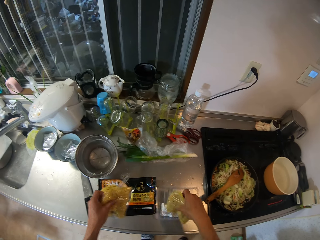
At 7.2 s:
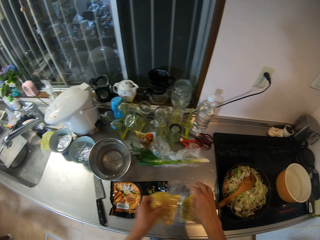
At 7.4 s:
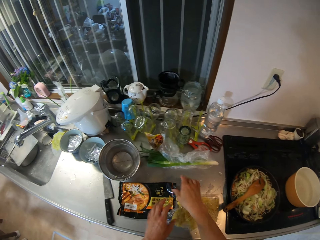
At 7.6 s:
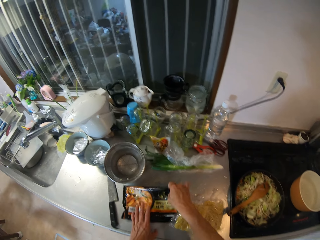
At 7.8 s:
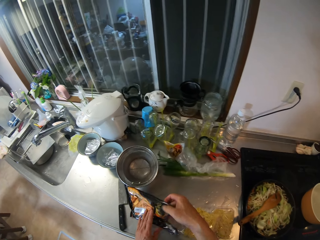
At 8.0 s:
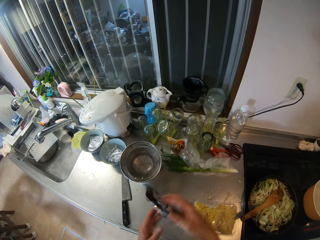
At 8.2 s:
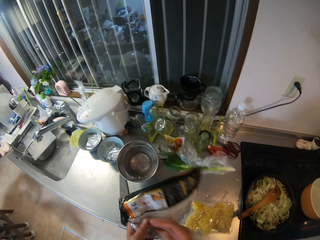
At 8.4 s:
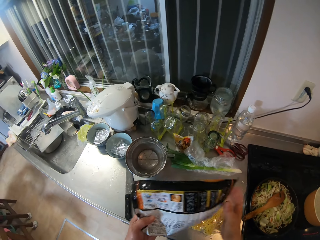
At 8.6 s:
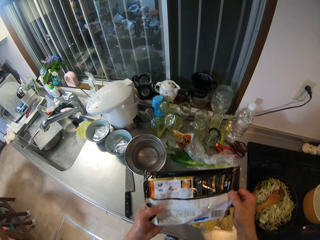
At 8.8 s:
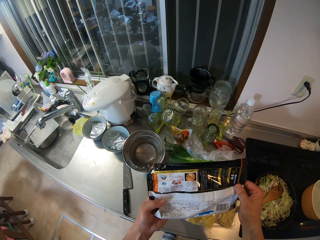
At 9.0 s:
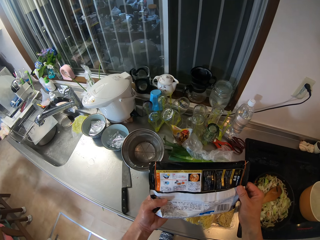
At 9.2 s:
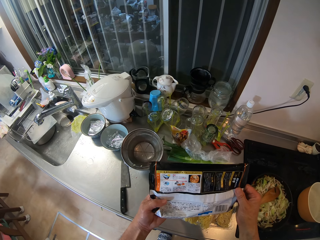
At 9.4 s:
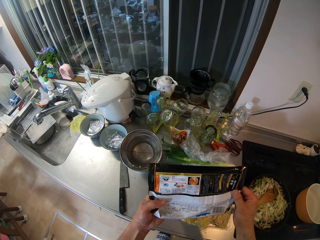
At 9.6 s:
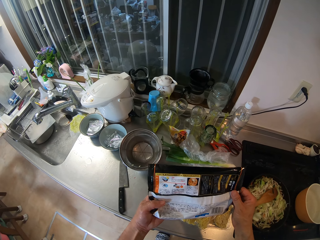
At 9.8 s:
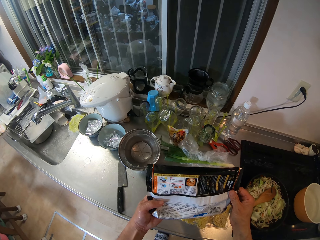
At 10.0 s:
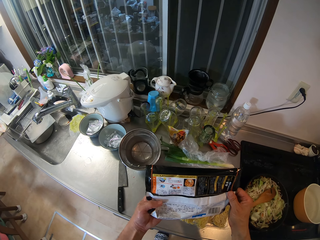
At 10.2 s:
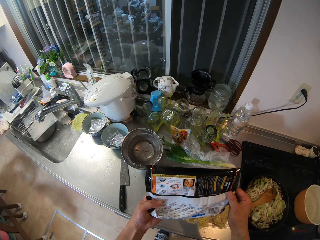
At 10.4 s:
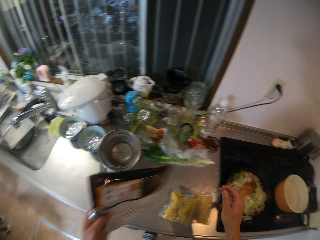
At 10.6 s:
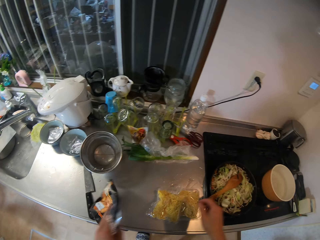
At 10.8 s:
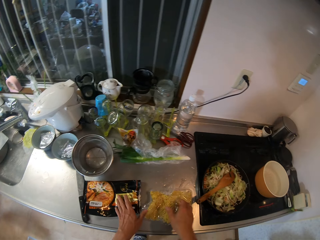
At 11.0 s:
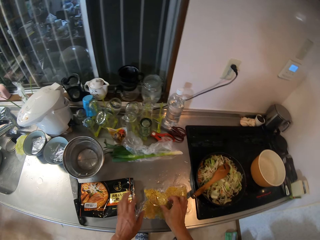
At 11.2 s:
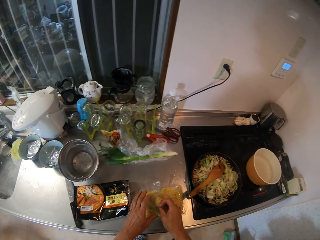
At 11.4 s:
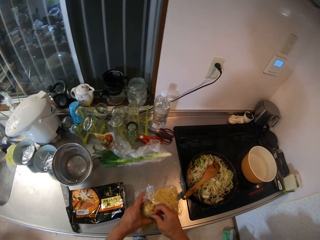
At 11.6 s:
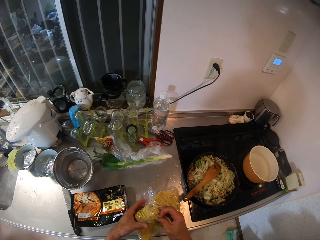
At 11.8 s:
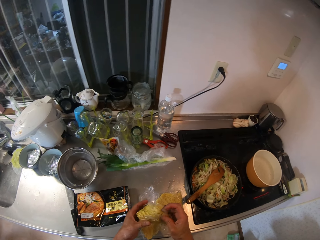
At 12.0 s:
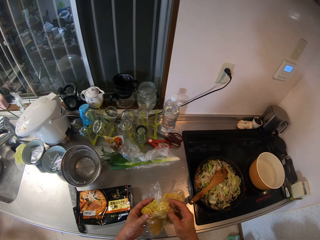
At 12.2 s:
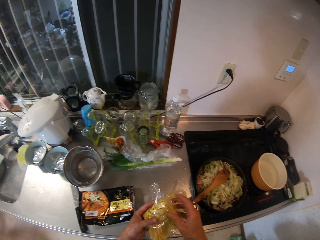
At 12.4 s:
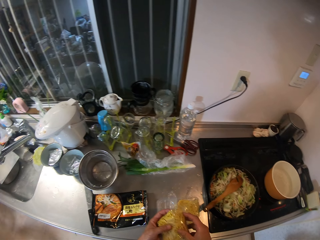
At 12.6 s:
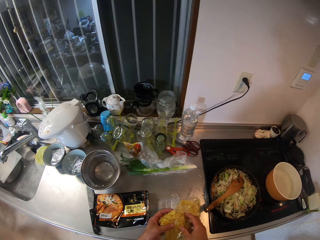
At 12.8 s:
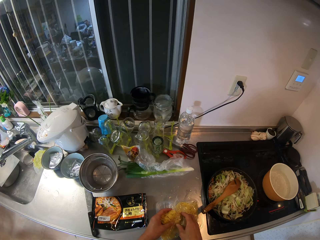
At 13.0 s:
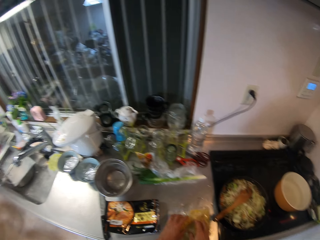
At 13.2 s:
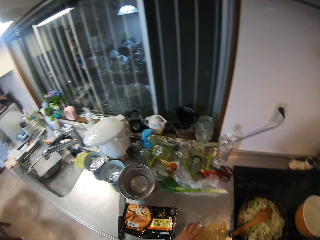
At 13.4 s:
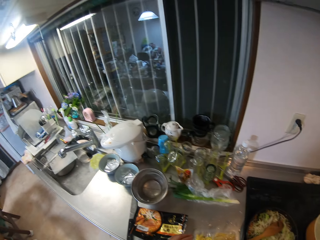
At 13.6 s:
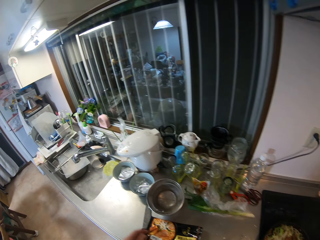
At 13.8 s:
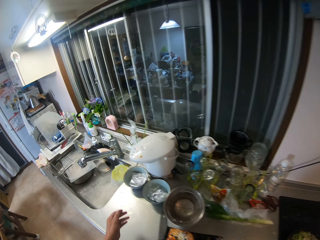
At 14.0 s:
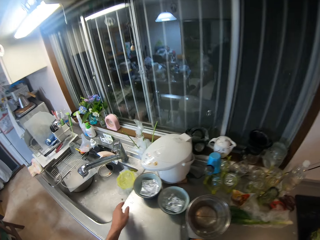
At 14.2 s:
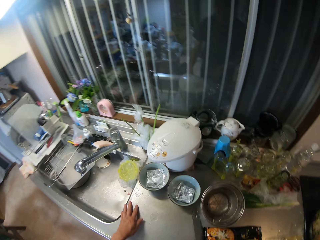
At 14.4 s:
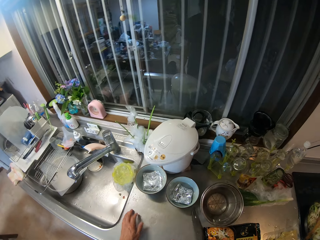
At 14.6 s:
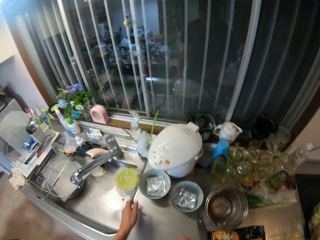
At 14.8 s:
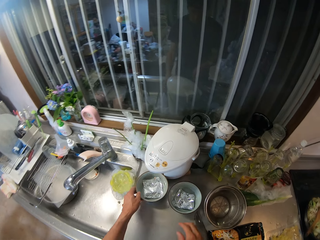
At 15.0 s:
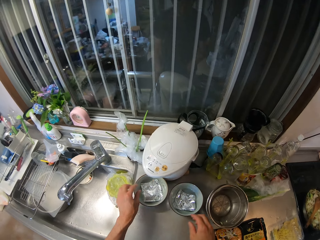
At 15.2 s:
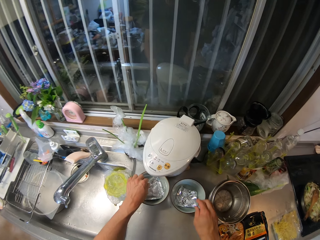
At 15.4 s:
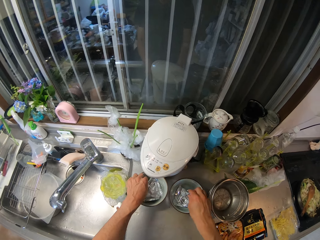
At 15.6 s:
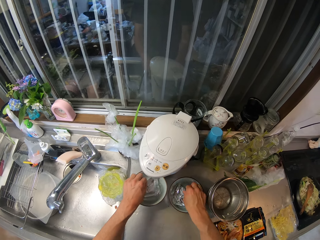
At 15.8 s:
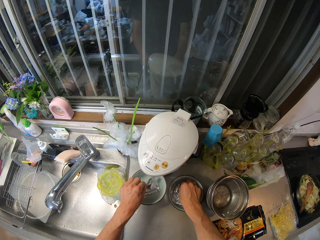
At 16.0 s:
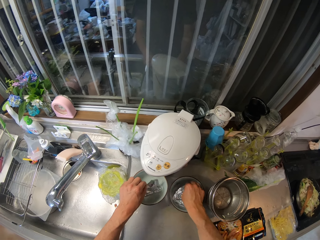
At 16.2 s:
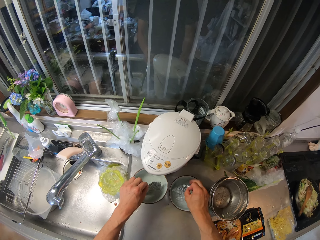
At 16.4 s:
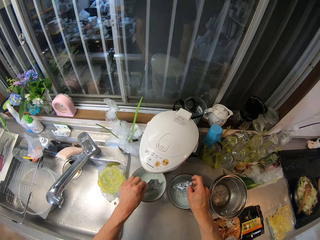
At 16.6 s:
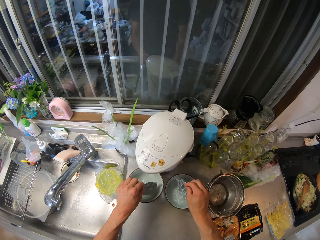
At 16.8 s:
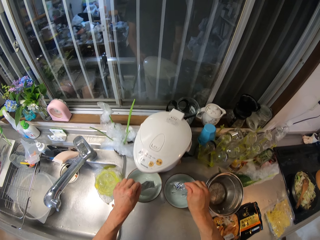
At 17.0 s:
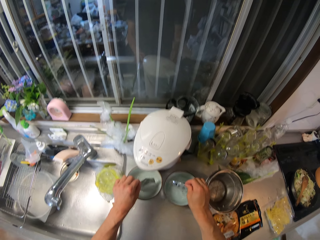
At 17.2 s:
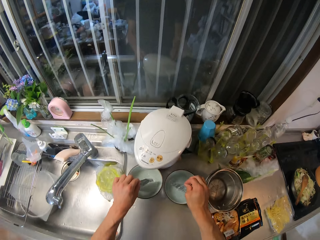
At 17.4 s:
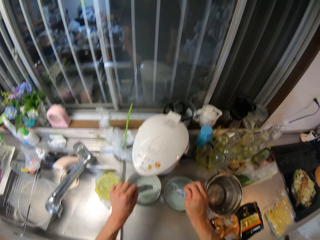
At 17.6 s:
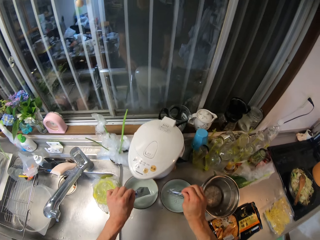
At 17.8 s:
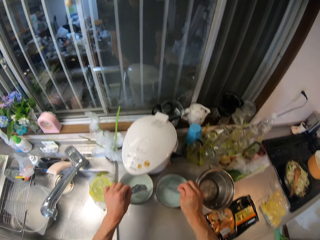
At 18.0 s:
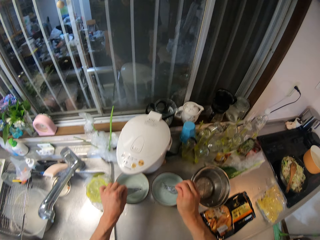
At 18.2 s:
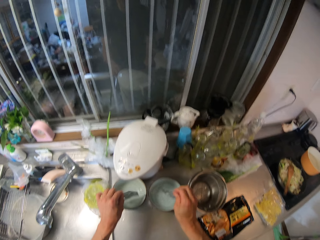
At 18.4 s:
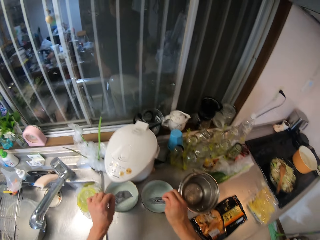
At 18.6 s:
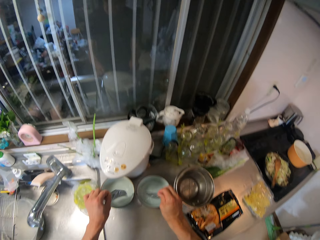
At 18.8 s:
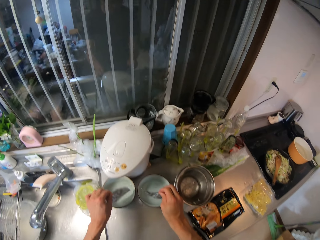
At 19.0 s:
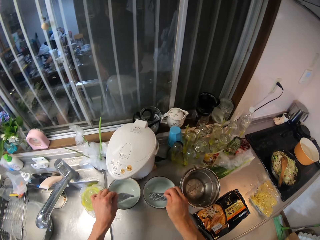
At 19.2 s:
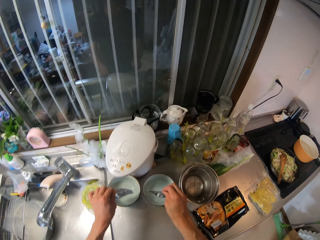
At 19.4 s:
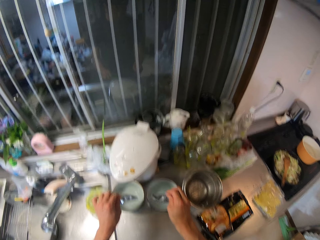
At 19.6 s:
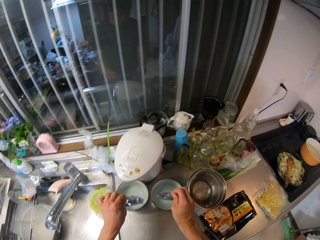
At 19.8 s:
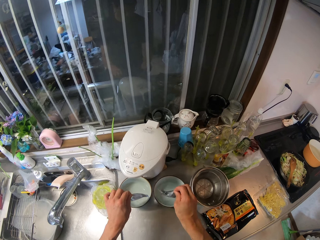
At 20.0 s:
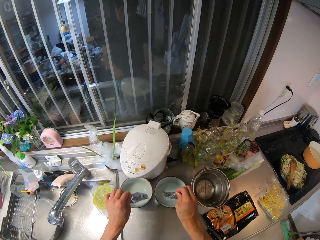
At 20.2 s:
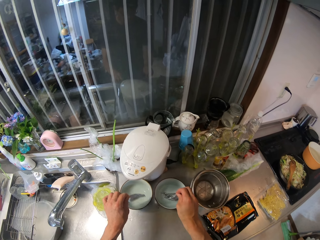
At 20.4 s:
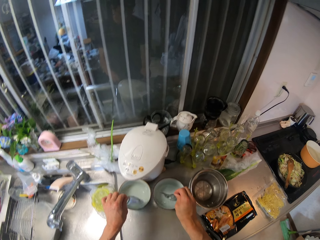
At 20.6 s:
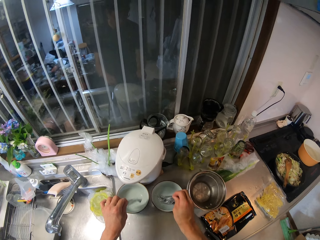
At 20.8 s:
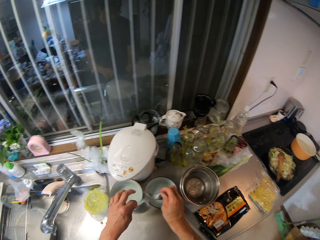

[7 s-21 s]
The camera wearer drops the nylon of noodles in a plastic pack on the slab. She picks up the packet of noodles. She turns the empty pack of noodles in her hands. She reads the cooking instructions. She drops the empty pack of noodles on the slab. She picks up the packet of something. She touches the nylon of noodles with her hands. She puts the packet of something down. She moves to the left slightly. She picks up a sachet. She takes out two small sachets of spices from two bowls of water on the slab. She drains the water from the two sachets of spices. She dries water off the sachets.

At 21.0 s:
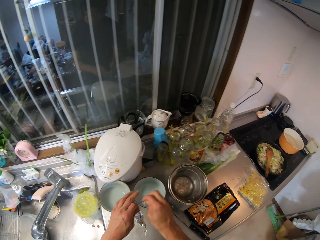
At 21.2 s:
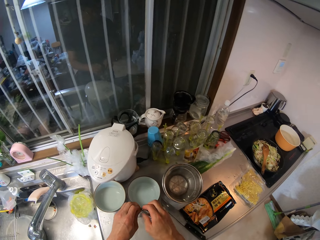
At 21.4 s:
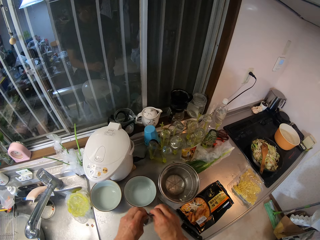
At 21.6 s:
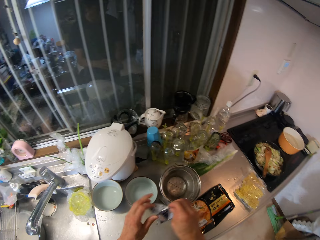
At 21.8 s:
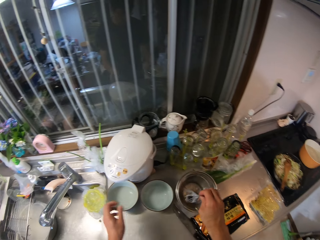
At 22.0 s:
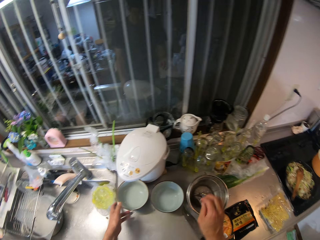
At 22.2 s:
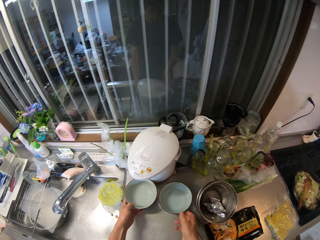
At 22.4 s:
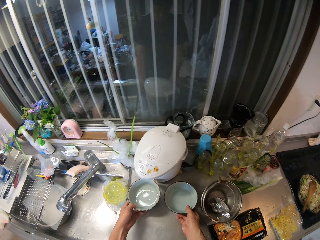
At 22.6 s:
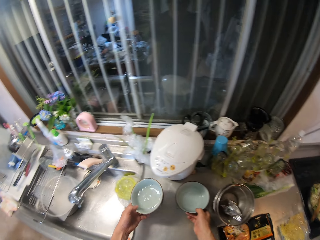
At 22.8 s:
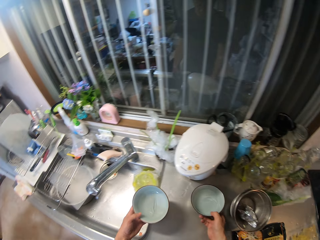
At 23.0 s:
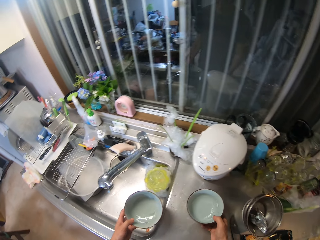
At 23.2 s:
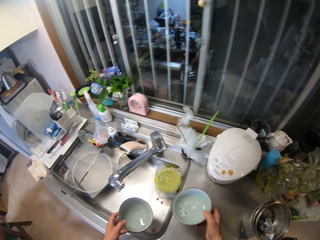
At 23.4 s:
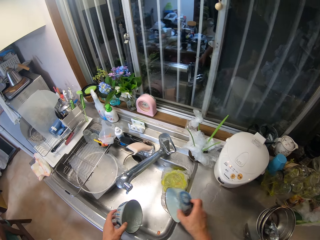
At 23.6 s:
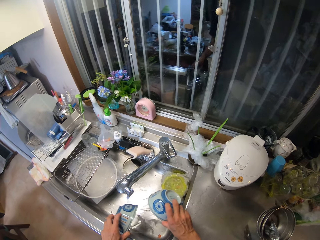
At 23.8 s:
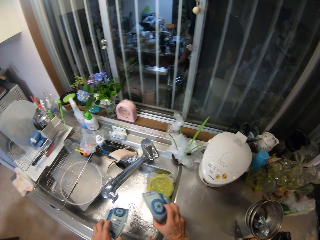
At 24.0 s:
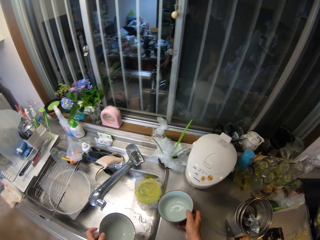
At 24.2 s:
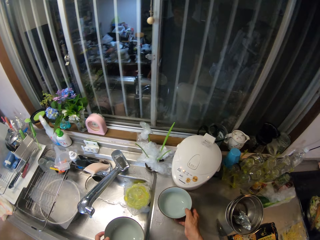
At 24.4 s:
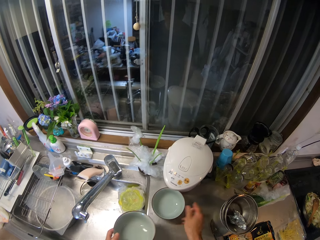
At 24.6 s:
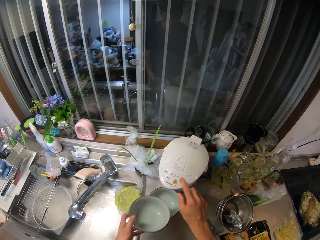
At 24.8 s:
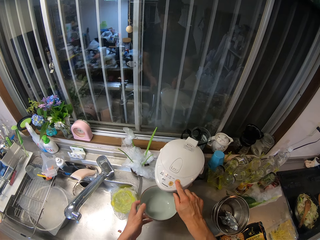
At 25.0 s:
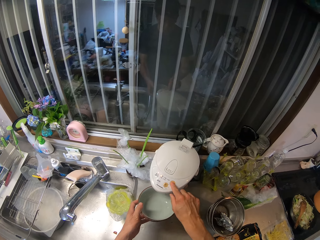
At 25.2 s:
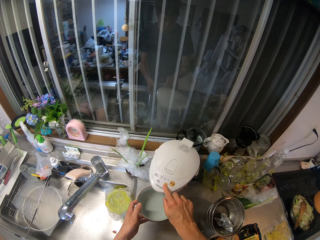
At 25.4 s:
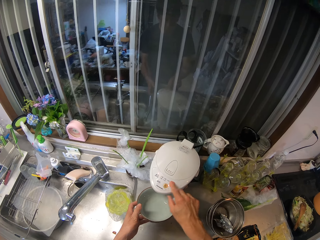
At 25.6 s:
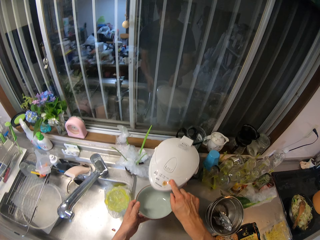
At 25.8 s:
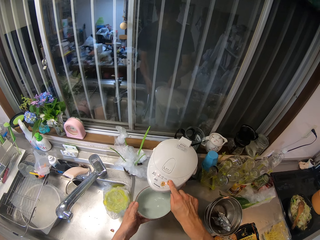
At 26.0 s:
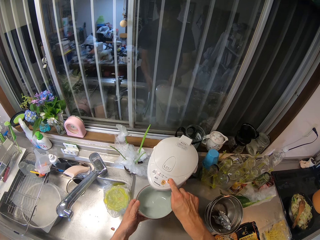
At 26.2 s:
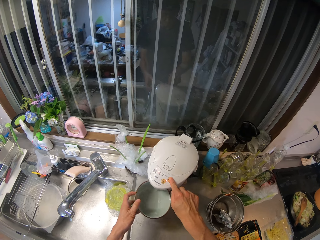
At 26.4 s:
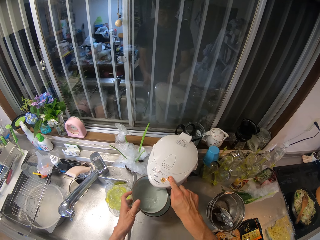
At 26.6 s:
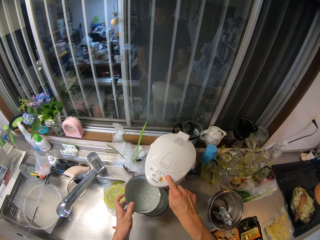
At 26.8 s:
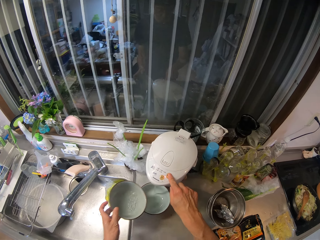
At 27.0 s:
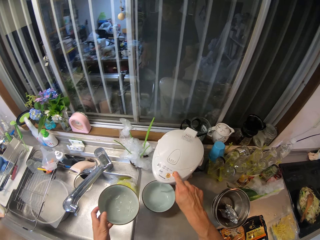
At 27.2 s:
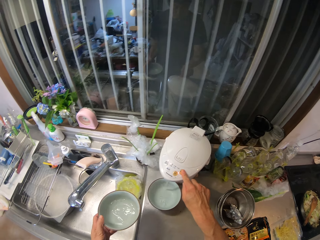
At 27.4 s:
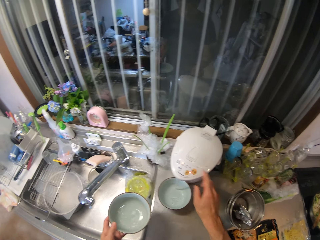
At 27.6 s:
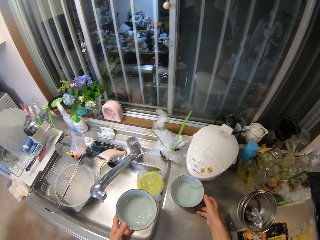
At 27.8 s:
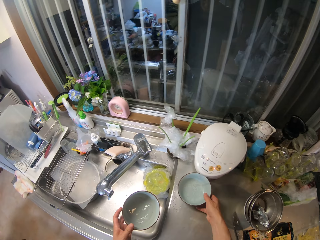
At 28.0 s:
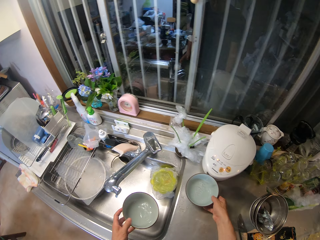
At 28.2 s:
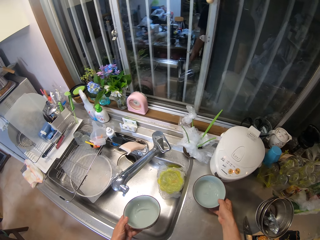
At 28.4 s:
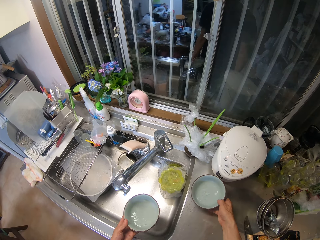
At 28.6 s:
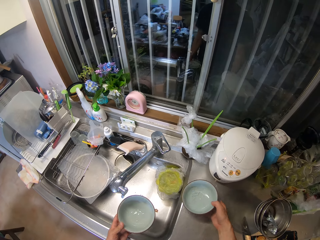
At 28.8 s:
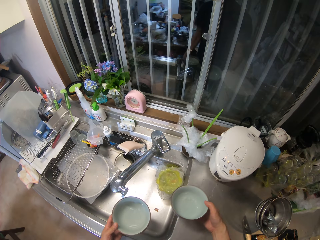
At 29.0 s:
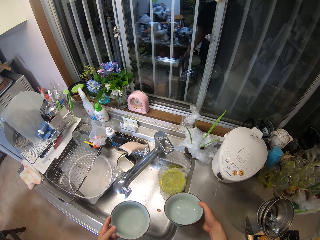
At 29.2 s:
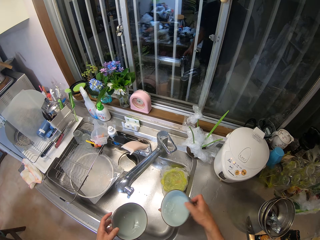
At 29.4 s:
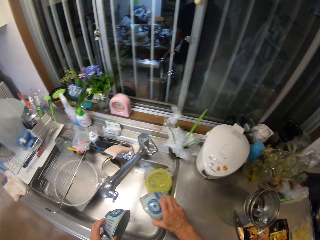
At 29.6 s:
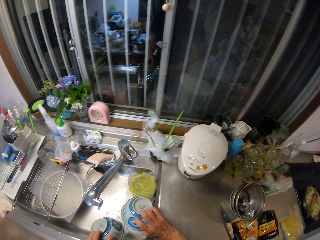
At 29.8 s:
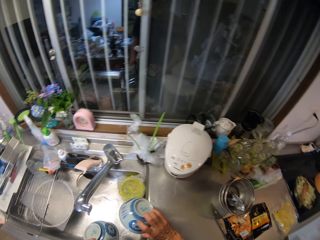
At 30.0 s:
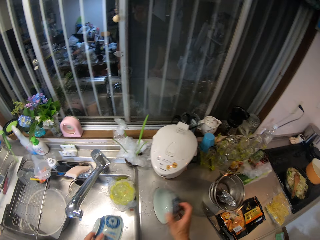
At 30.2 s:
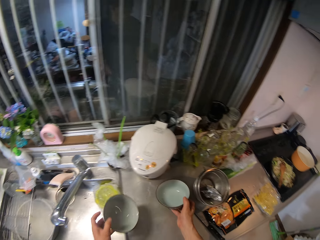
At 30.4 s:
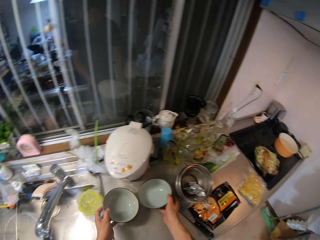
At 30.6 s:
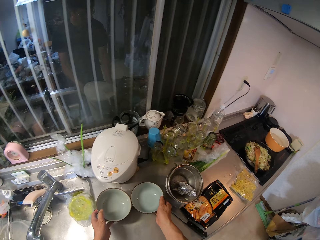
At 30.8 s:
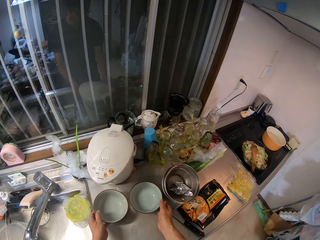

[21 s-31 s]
The camera wearer drops the sachets of two spices in a stainless sieve on the slab. She picks up the bowl. She picks up the bowl again. She carries the two bowls of water from the slab. She pours the water in the two bowls into the sink. She drops the two bowls on the slab. She presses a button on the water heater. She pours water into the two bowls from an electric water boiler. She rinses the bowls with the water. She swirls the bowl. She picks up the bowl. She pours the water in the two bowls into the sink.
